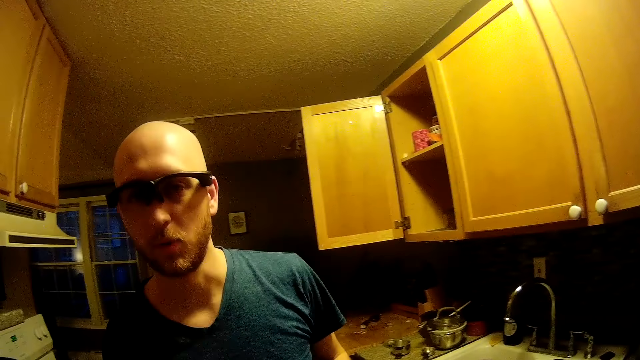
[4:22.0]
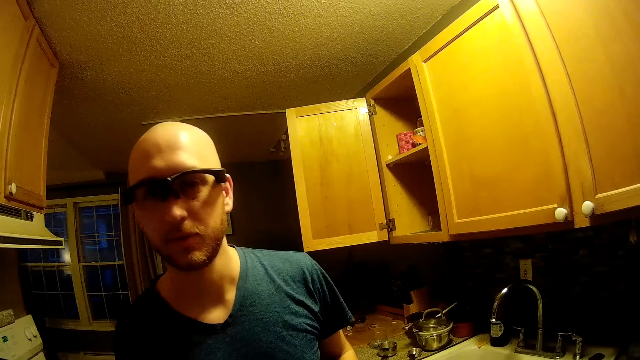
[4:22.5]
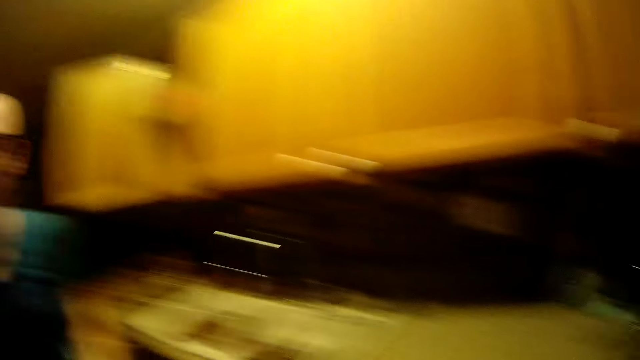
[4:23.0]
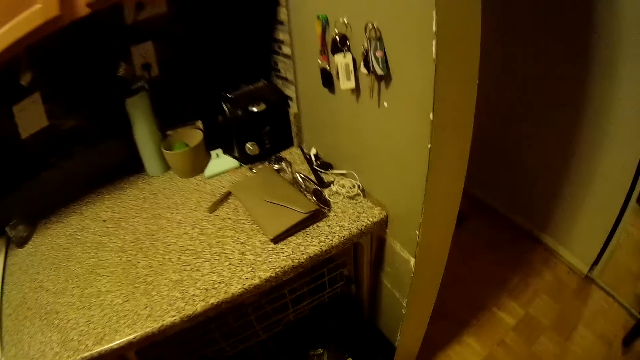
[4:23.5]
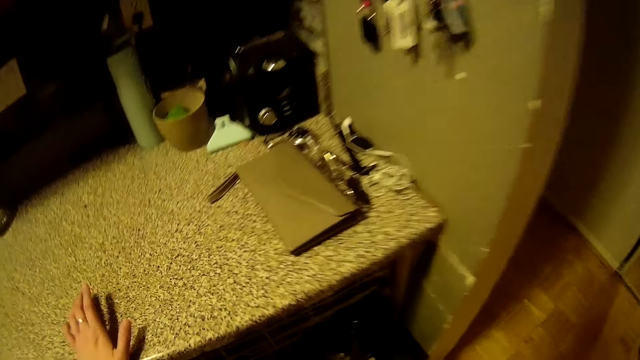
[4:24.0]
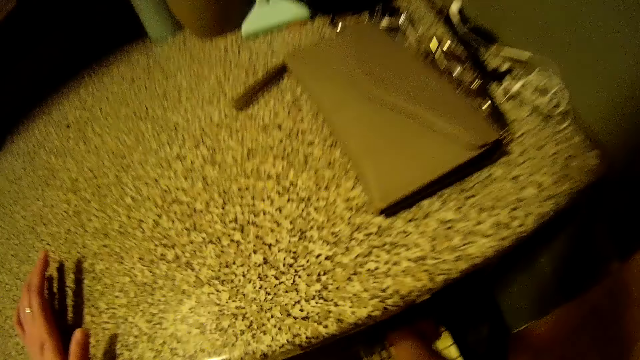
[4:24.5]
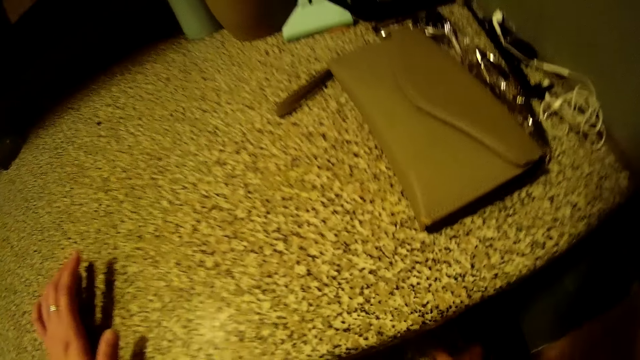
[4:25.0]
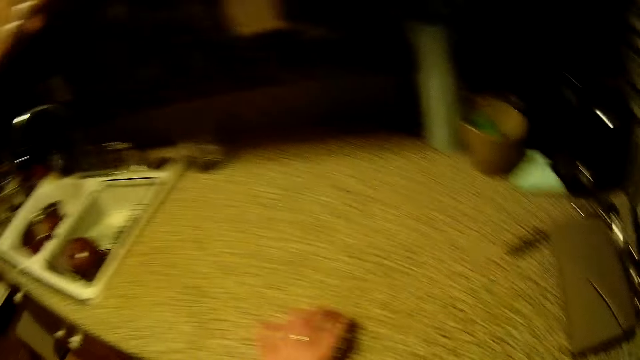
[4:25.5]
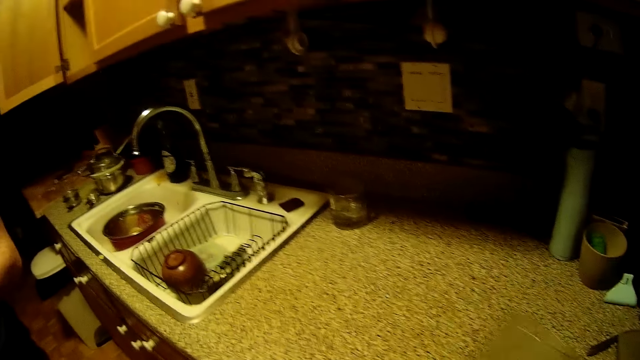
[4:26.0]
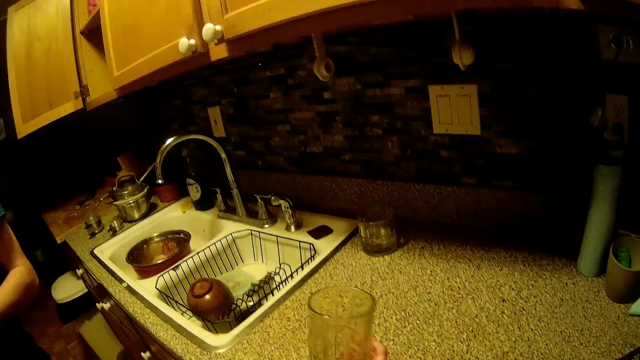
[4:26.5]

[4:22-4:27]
The camera wearer places her left hand on the kitchen slab. She looks around the kitchen cabinet. She picks up a blender jar from the drawer's shelf with her right hand. She drops the blender jar on the kitchen slab with her right hand.

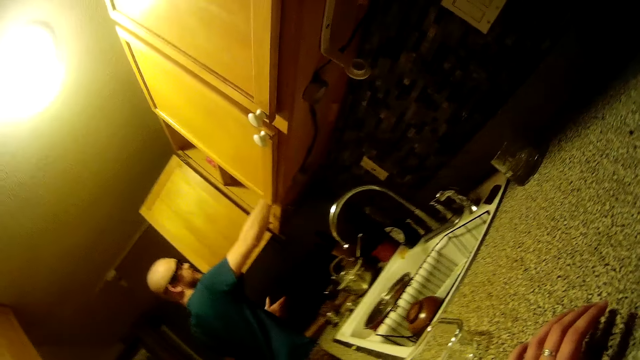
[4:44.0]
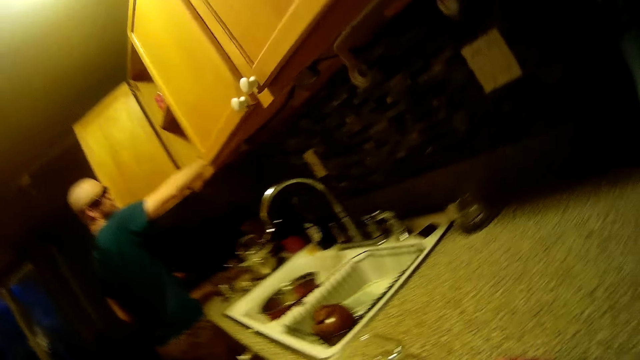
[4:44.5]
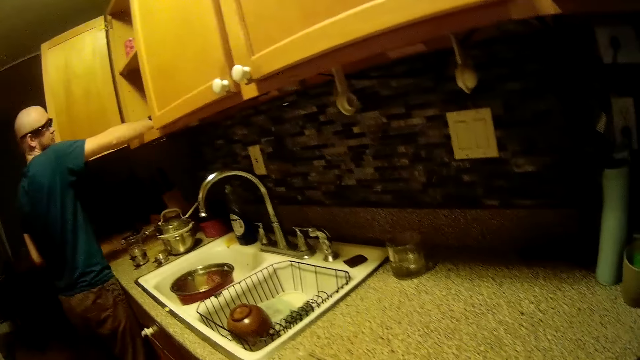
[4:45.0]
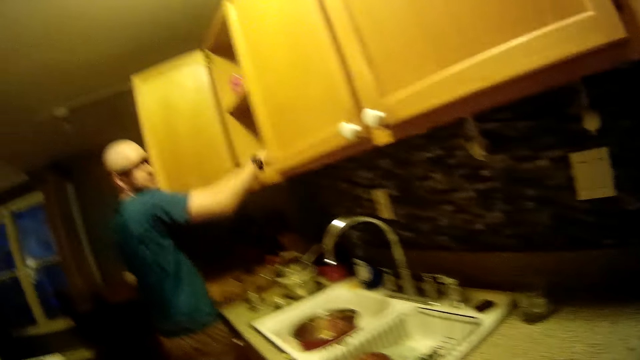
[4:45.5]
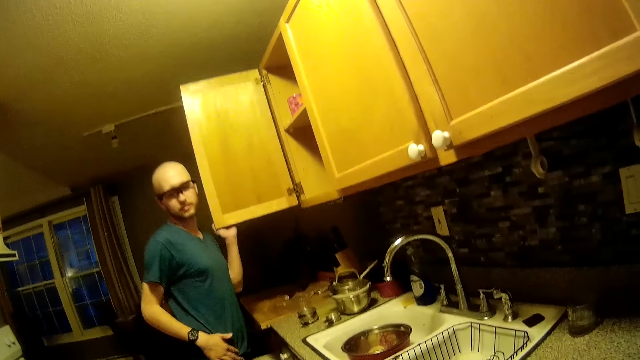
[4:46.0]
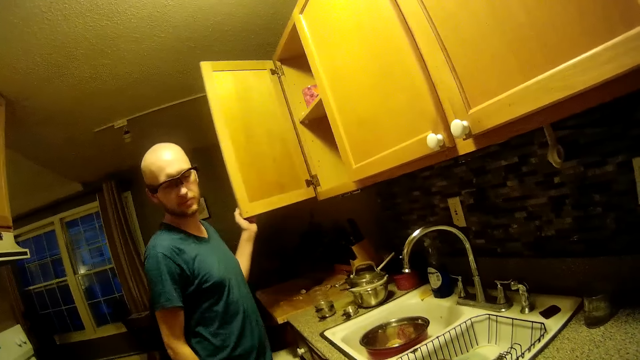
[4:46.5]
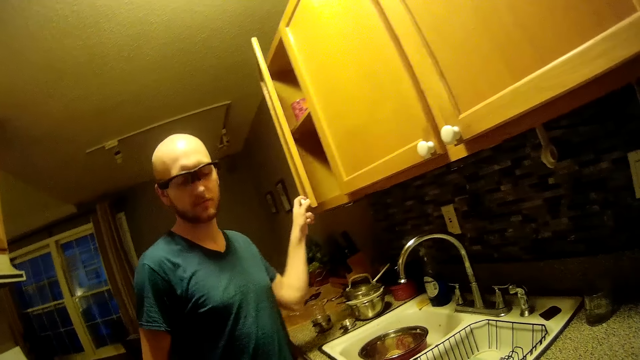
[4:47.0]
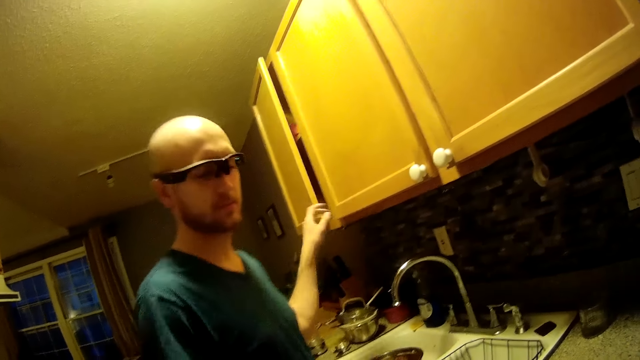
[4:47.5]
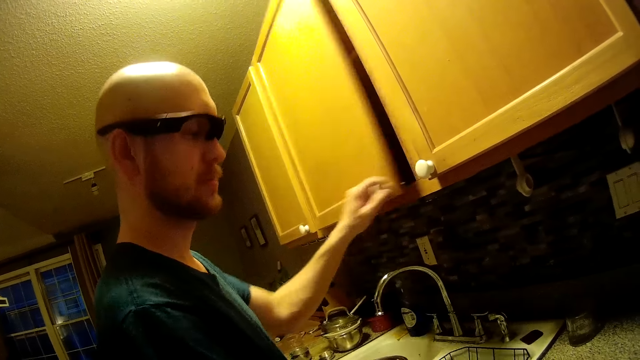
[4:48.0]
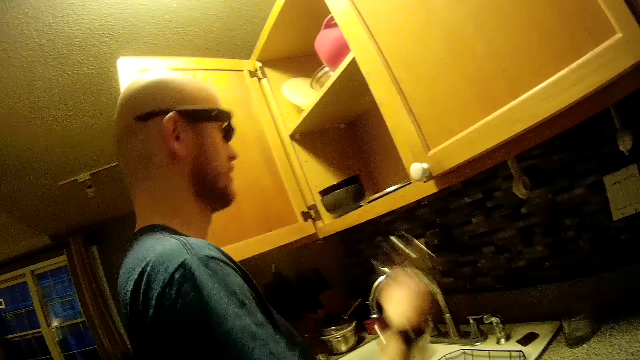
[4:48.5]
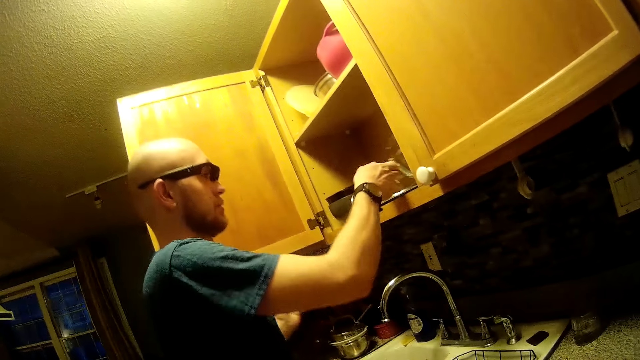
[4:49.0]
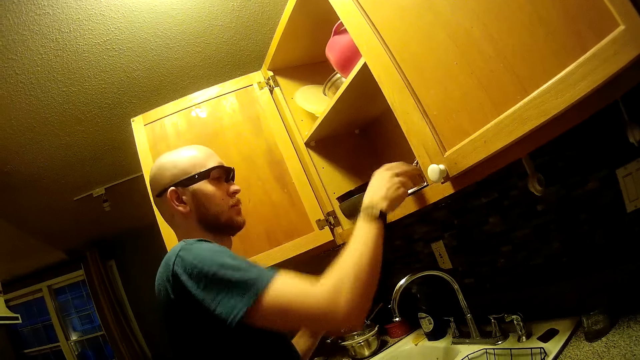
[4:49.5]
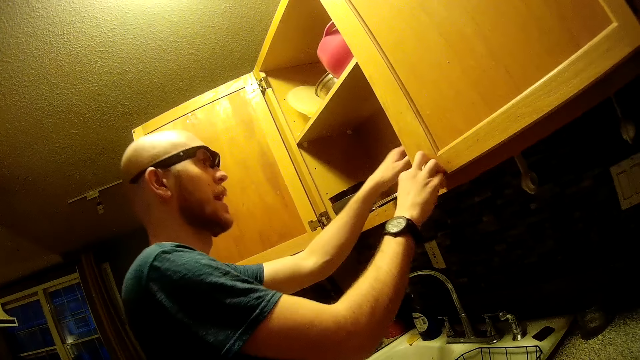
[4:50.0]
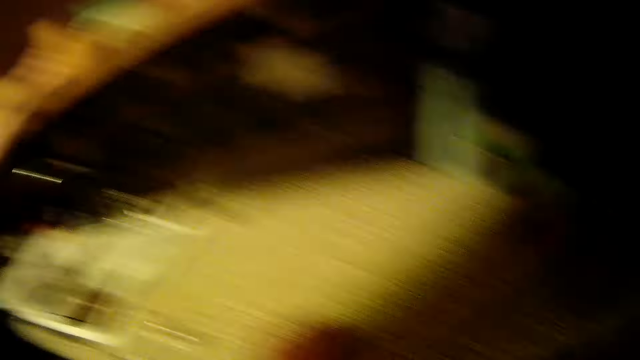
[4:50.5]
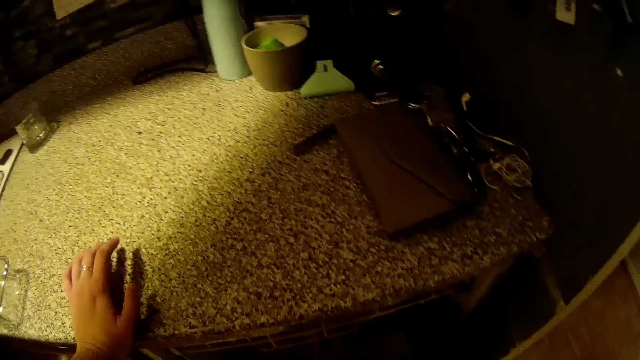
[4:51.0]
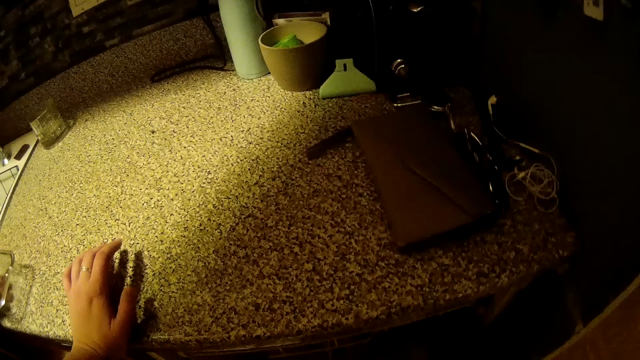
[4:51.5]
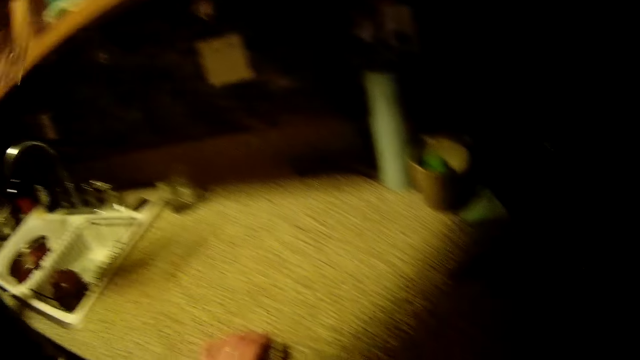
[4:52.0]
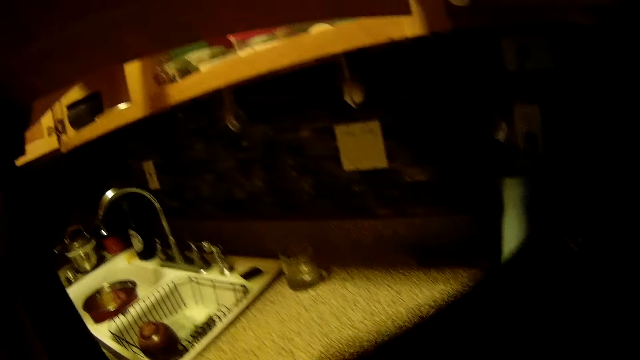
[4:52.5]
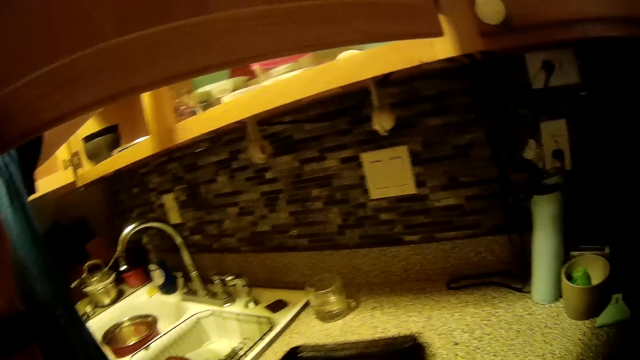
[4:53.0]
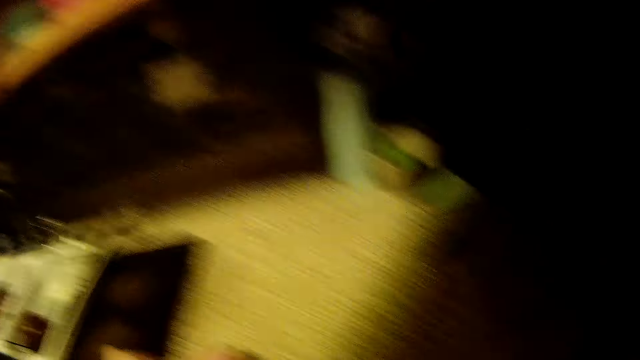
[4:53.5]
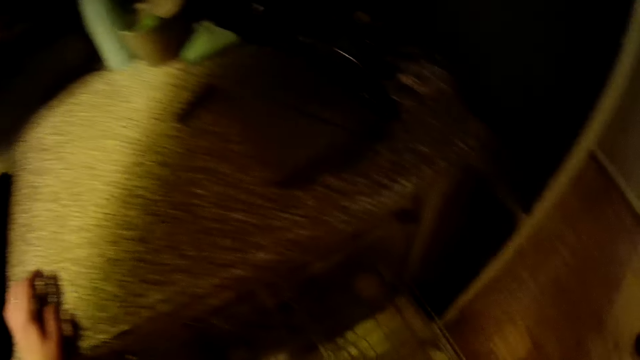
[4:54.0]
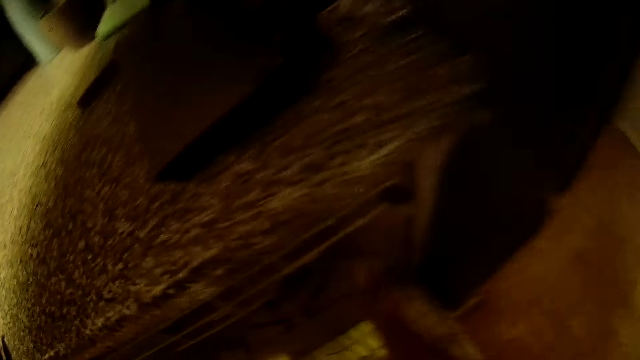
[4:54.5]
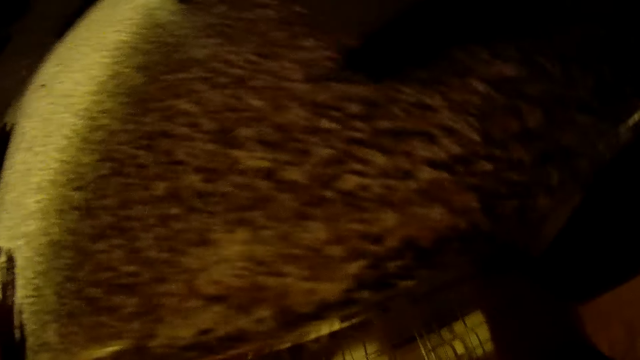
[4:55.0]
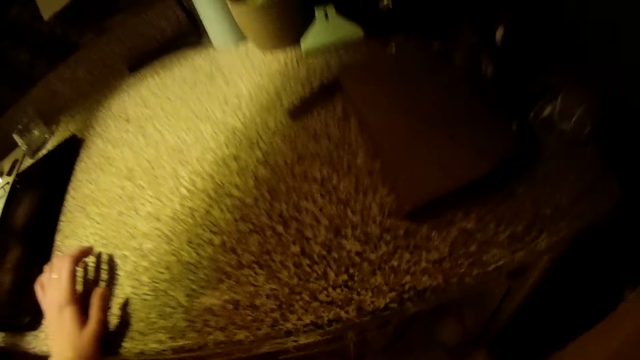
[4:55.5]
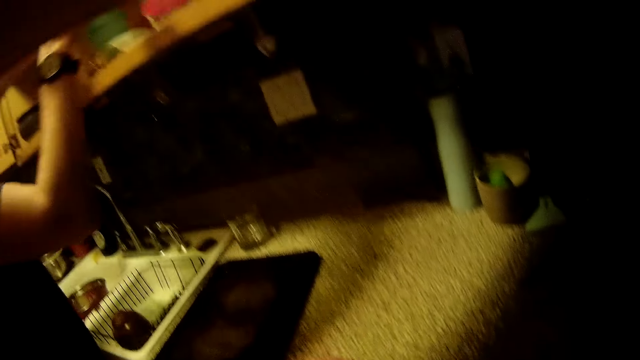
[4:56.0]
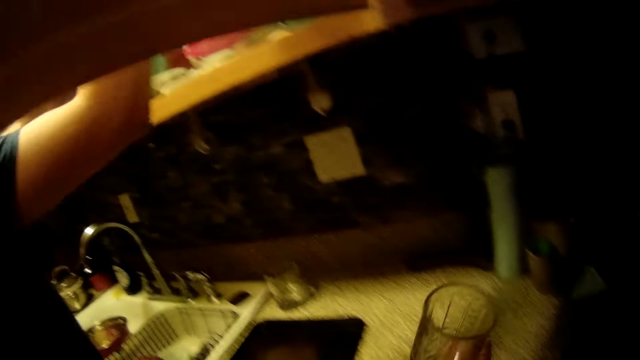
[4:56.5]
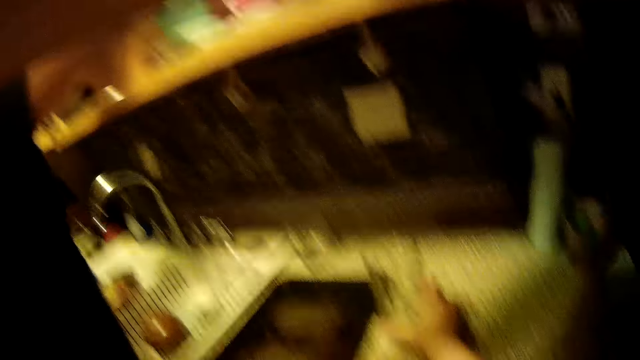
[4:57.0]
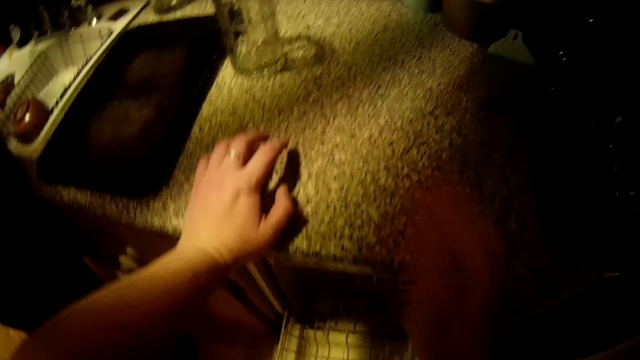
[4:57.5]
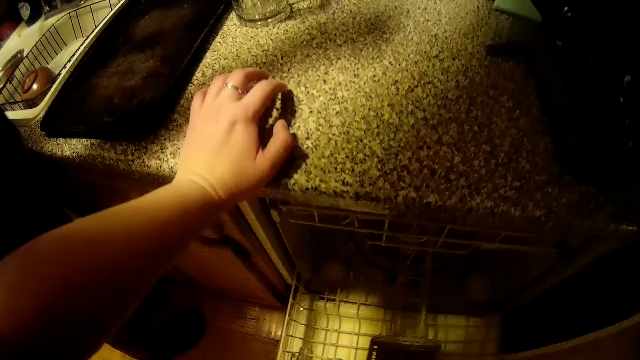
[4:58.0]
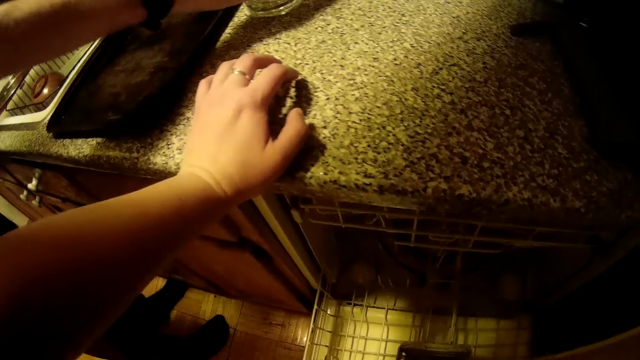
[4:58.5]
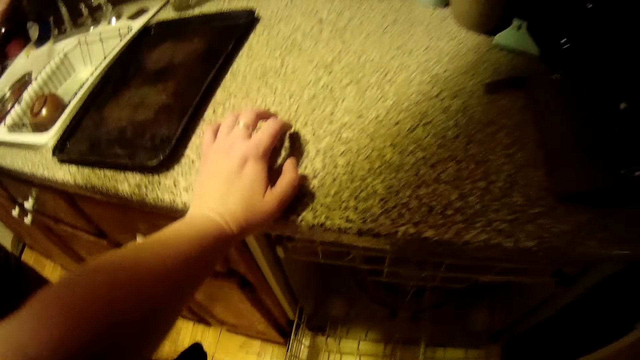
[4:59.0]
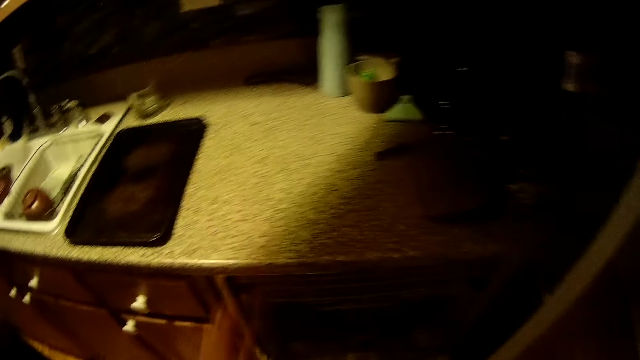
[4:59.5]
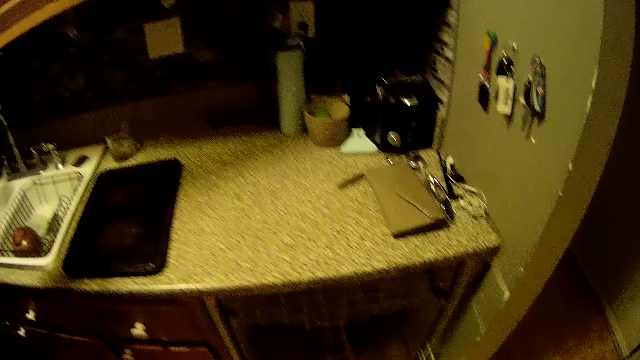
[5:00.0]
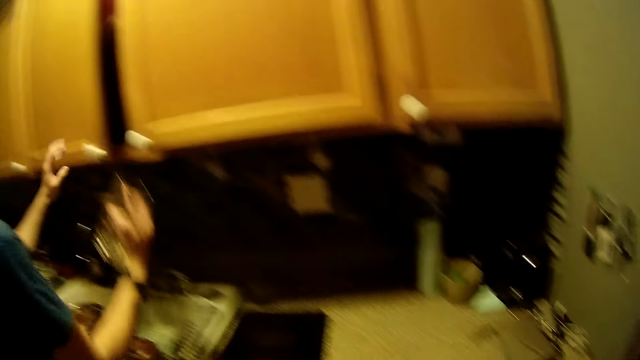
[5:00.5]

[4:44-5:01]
A man places the blender jar in the cabinet with his right hand. The camera wearer talks with a person. Another man closes the upper kitchen cabinet door with his left hand, opens the upper kitchen cabinet door with his left hand, puts a glass cup into the upper kitchen cabinet with his right hand, and opens the upper kitchen cabinet door with his right hand. A third man talks to the camera wearer. The camera wearer talks to the third man. The second man picks up a glass cup from the kitchen counter top with his left hand and puts the glass cup into the upper kitchen cabinet with his left hand. The camera wearer drops a tray on the kitchen counter top with her right hand. She picks up a glass cup from a dishwasher with her right hand. She talks to the third man. She places the glass cup on the kitchen counter top with her right hand. The second man picks up the glass cup from the kitchen counter top with his right hand.
